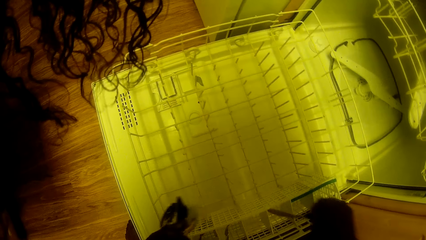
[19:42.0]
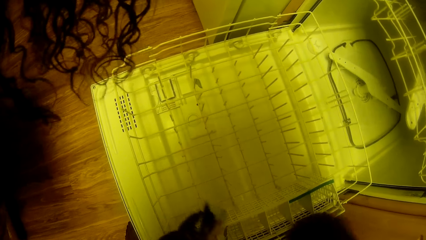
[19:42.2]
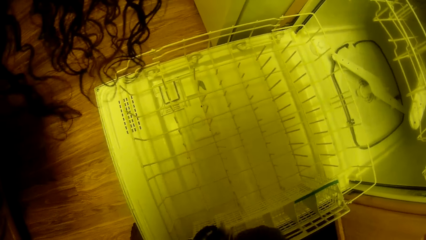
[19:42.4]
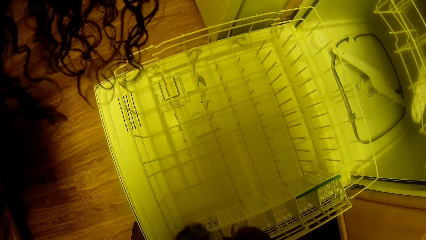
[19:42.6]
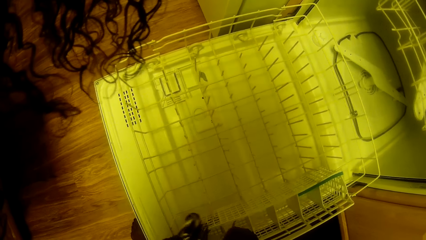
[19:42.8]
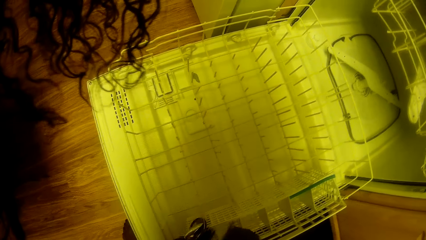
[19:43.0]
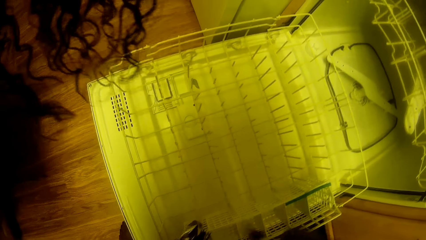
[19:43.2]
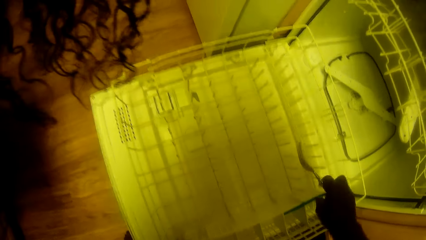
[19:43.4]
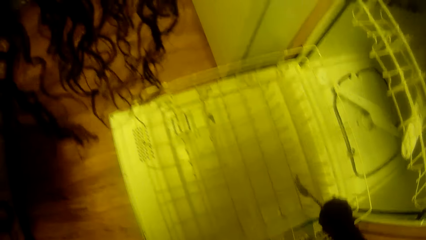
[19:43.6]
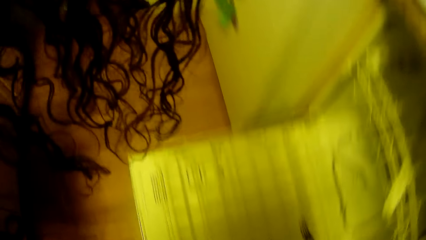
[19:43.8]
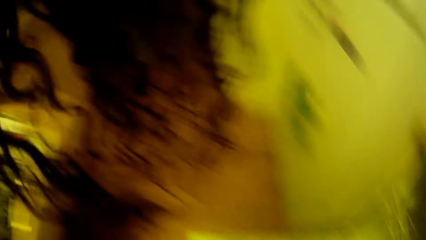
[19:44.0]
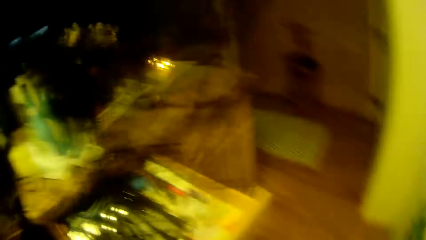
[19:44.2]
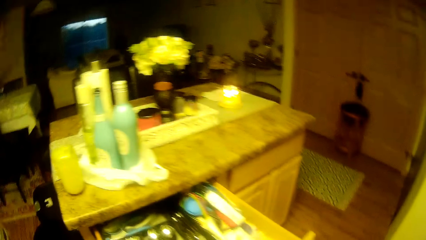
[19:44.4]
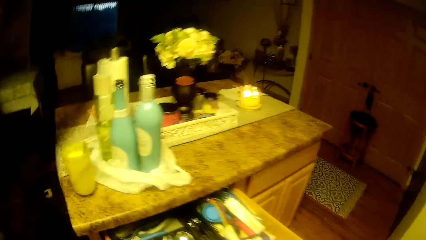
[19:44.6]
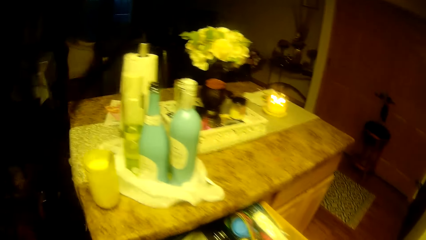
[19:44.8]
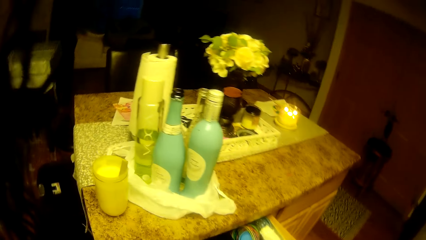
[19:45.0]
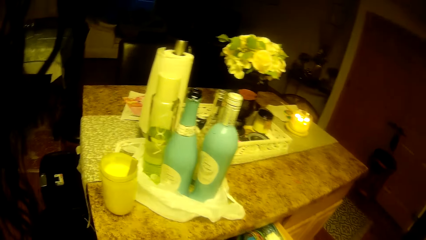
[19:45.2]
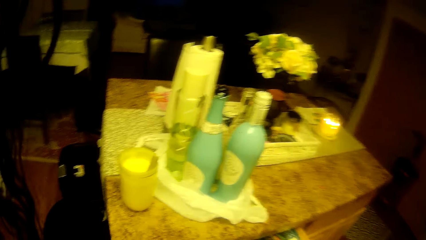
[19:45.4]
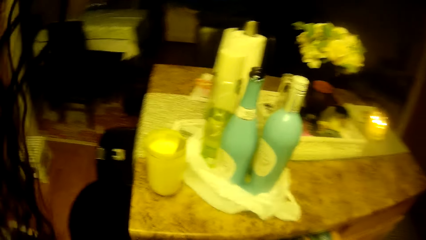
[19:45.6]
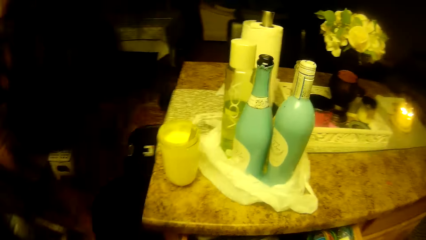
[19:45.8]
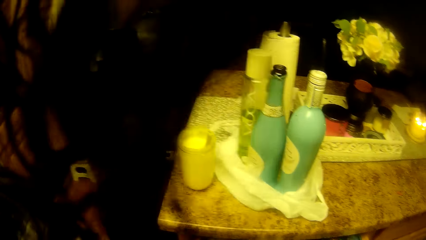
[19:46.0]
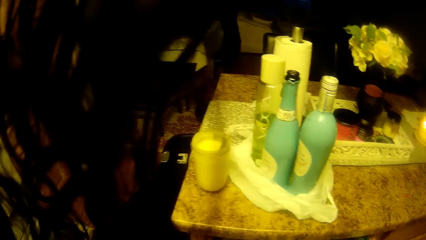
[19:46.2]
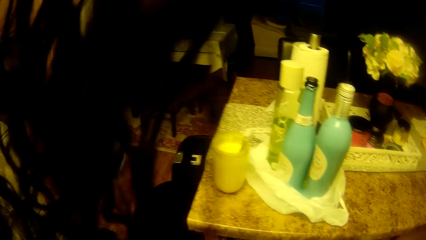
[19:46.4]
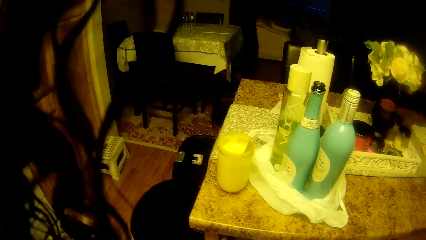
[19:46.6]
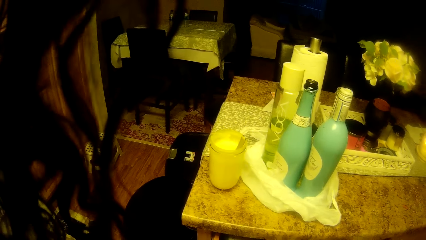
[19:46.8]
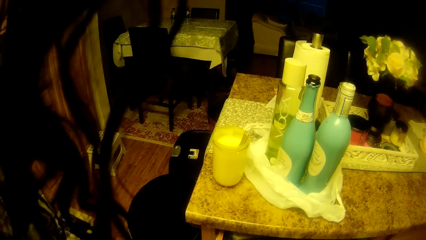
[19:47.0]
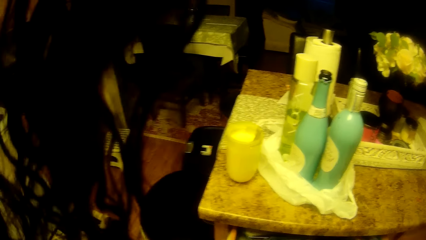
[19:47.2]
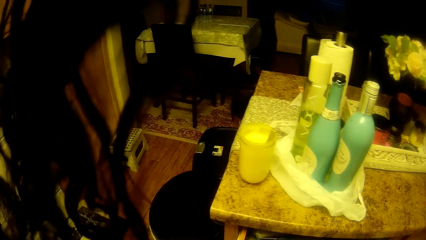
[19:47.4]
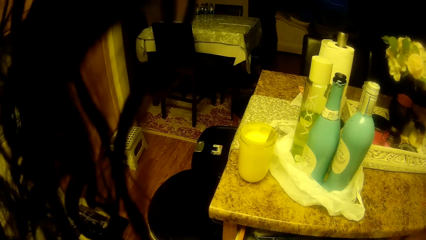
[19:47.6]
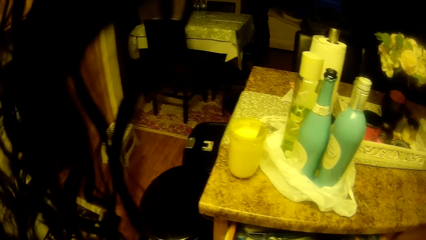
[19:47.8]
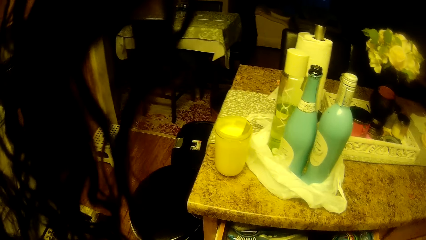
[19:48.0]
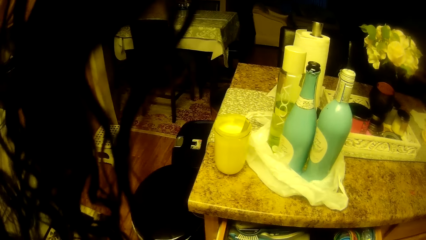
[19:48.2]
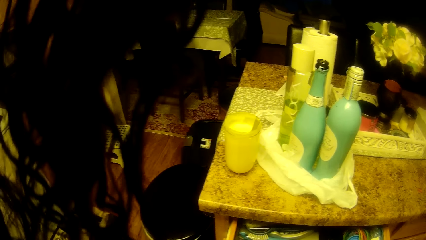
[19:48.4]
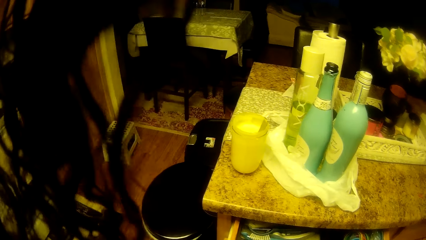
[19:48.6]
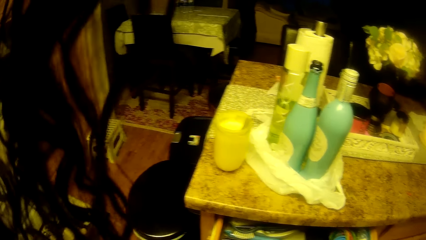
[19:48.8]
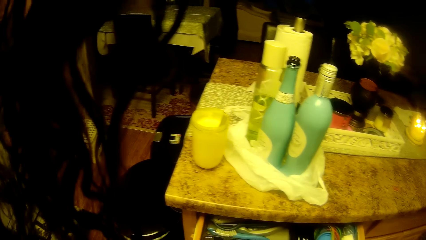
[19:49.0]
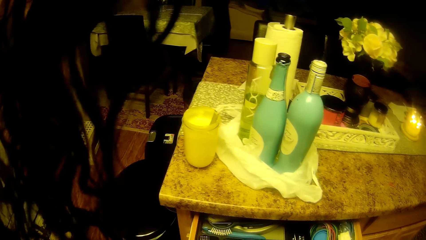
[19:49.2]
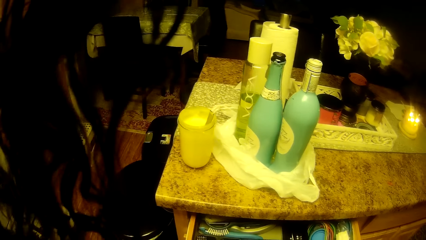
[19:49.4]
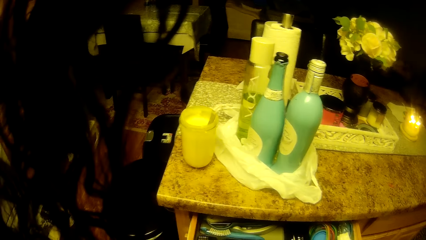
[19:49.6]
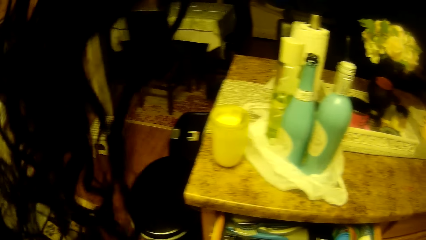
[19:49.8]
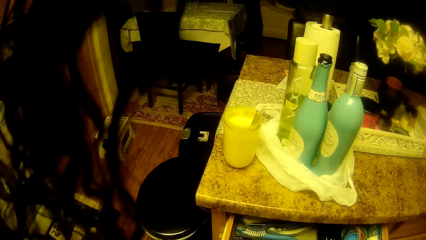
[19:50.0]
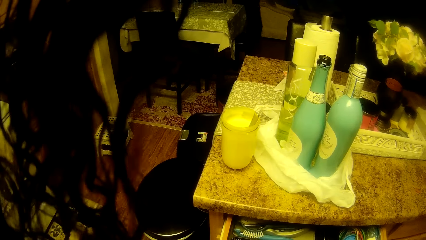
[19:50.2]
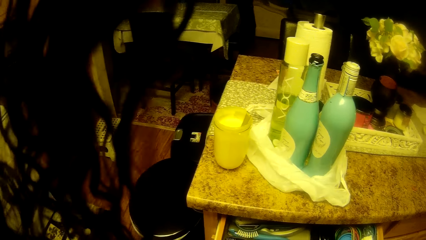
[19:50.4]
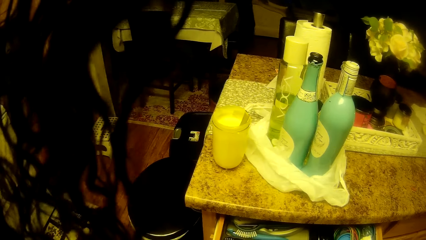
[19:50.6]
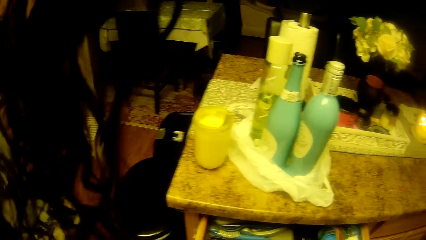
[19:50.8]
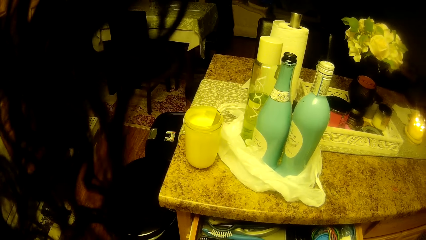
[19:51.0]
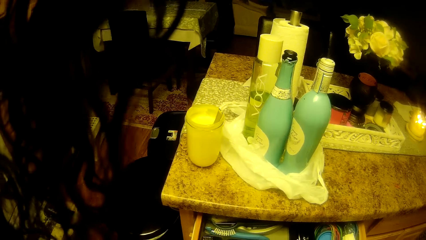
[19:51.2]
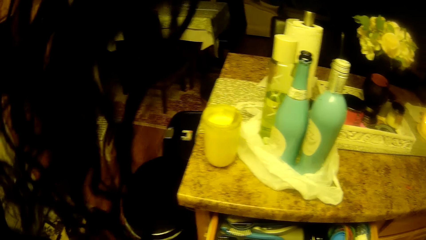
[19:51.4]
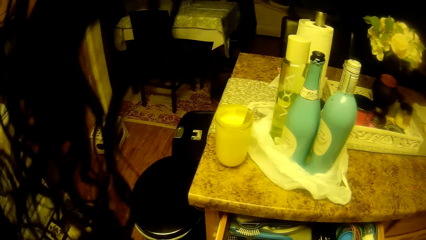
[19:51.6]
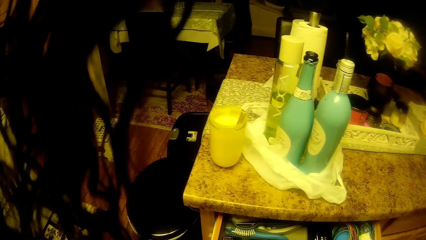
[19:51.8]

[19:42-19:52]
The camera wearer stands up. They move to the drawer. They turn to the cabinet. They place the spoons in the drawer.

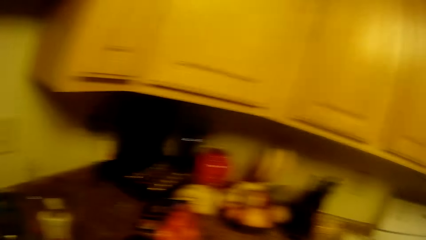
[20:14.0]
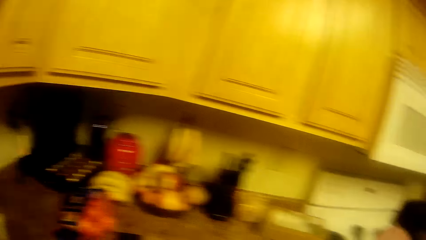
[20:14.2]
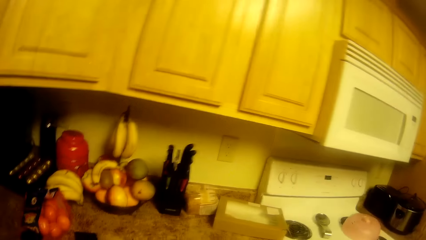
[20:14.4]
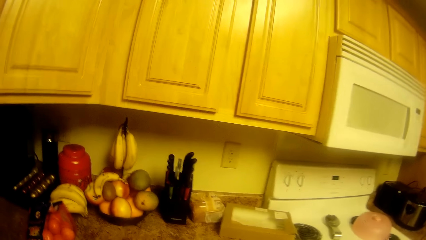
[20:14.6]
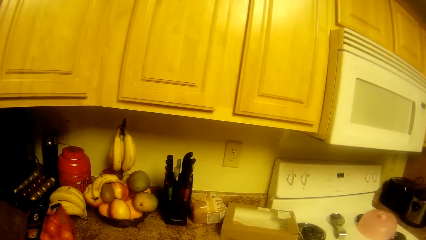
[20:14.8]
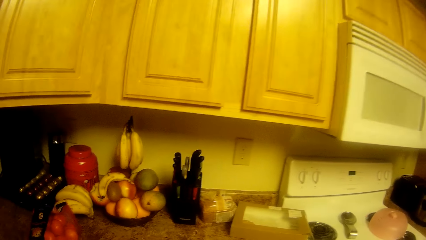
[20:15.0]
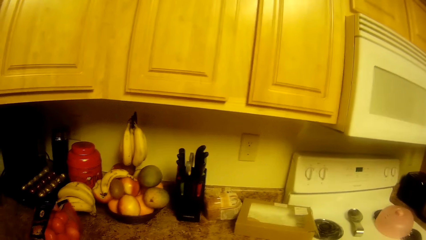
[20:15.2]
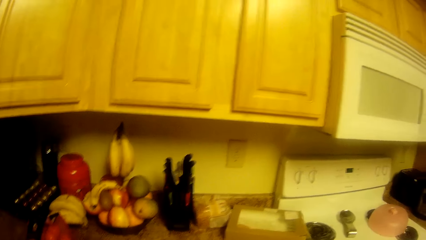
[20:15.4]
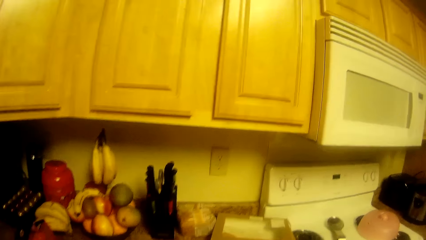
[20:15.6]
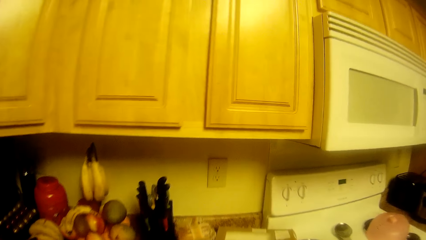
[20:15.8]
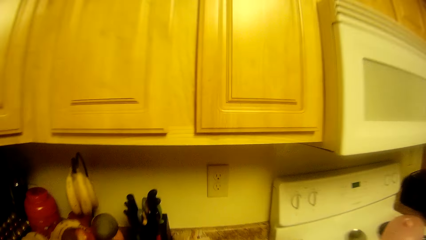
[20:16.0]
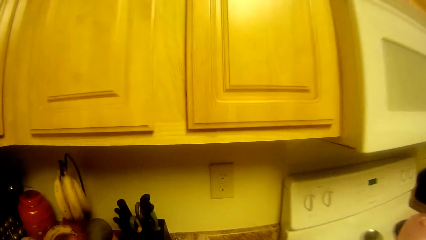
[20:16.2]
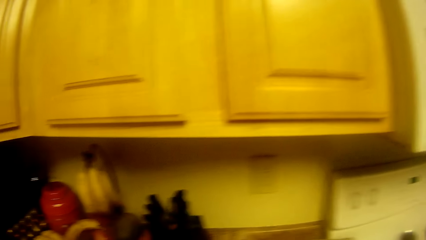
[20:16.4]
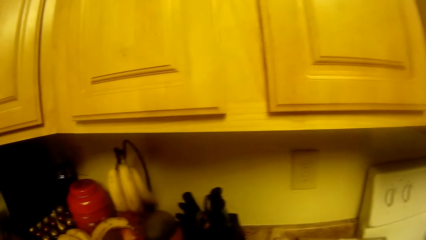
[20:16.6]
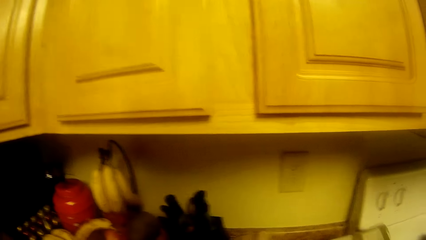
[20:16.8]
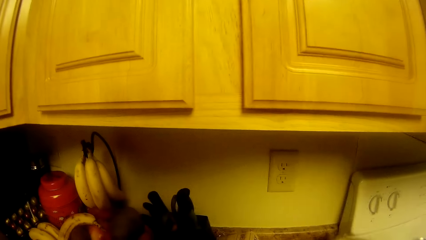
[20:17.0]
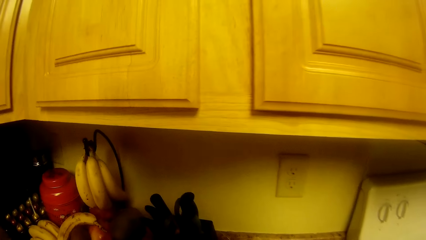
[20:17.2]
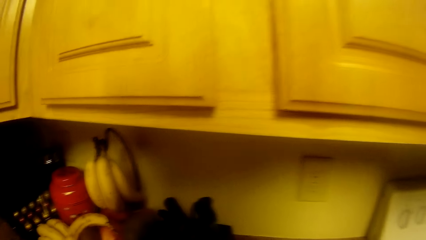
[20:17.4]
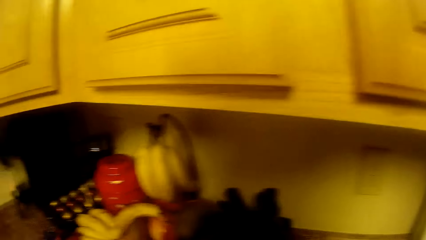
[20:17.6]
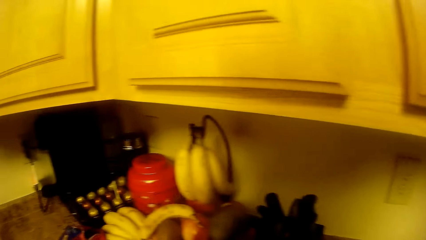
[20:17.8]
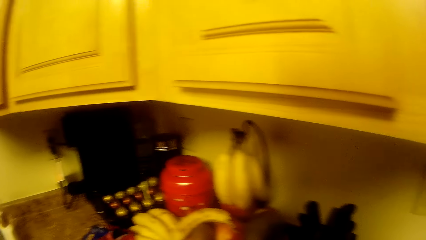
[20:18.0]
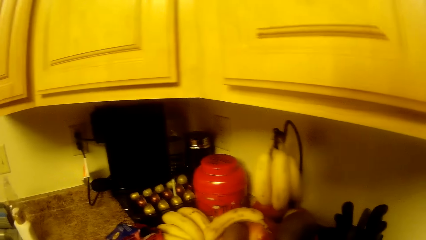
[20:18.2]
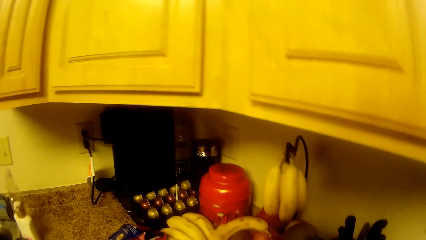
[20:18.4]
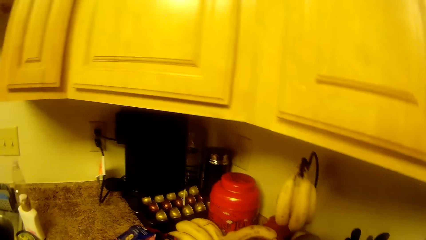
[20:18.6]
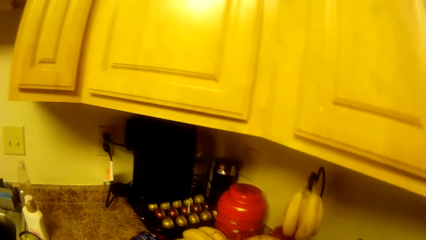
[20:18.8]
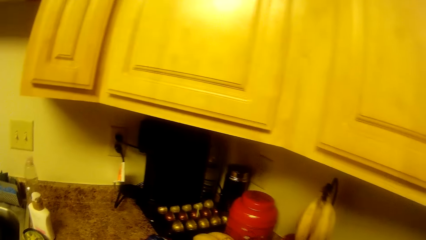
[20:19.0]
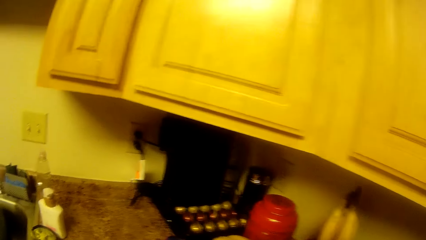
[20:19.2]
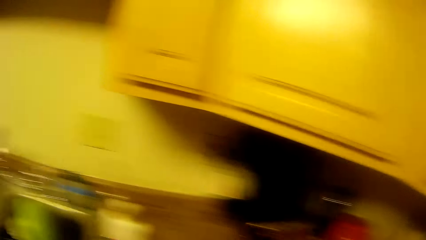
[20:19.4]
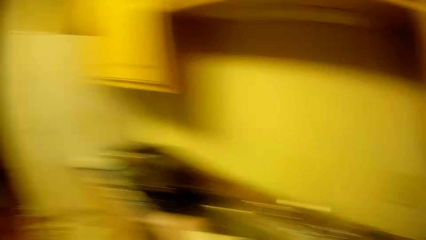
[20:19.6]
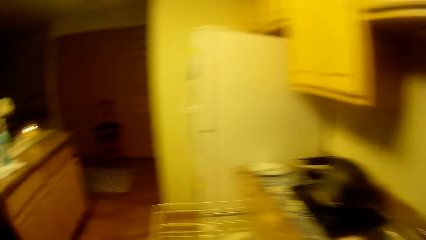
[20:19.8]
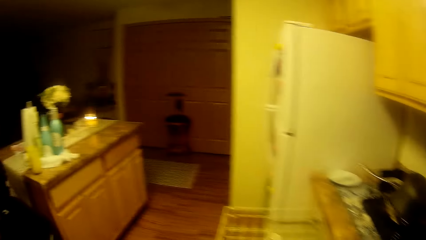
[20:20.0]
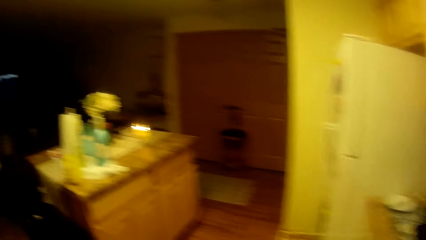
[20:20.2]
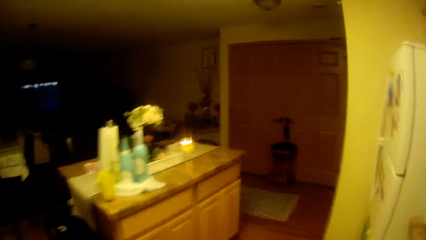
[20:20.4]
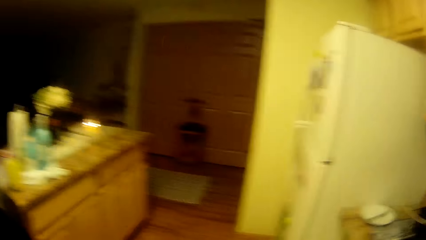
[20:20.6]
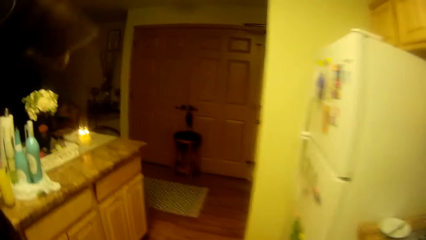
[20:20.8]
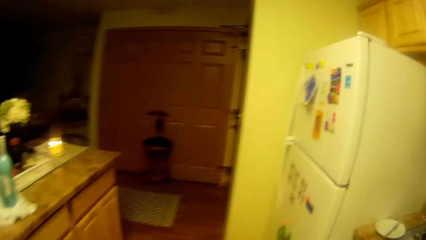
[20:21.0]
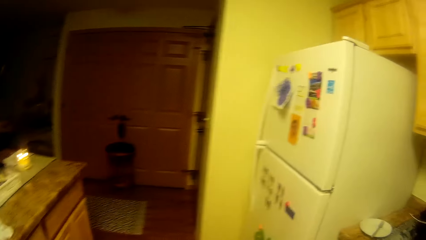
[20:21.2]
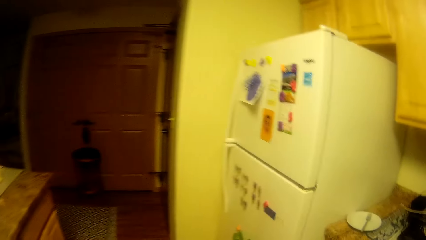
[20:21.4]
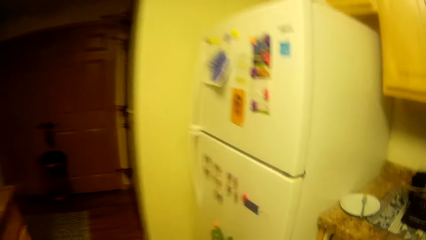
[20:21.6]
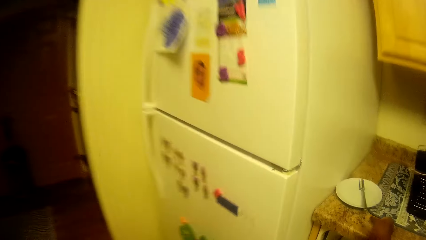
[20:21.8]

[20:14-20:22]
The camera wearer turns to the right side. She looks around. She moves a box on the kitchen worktop with her right hand. She moves towards the plate and fork on the kitchen worktop. She walks towards the refrigerator.
